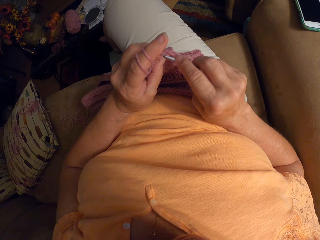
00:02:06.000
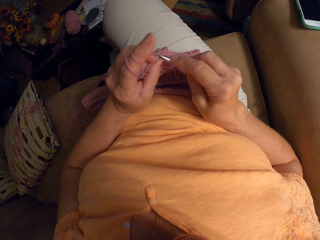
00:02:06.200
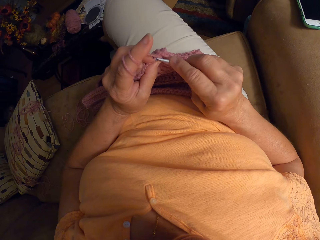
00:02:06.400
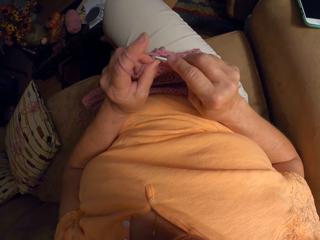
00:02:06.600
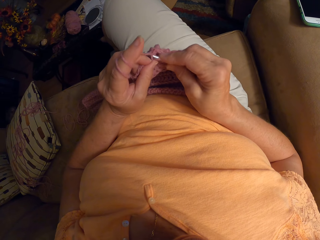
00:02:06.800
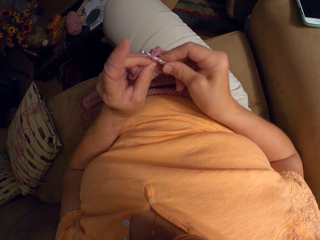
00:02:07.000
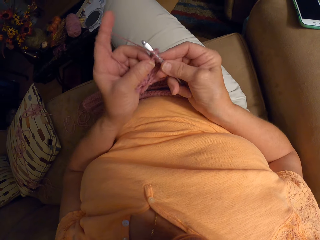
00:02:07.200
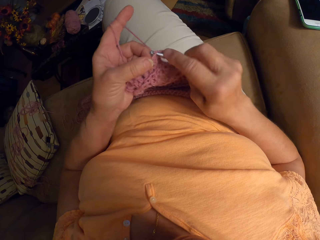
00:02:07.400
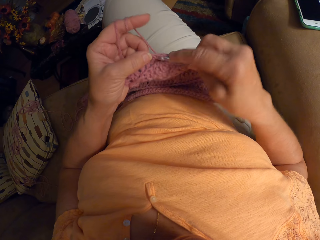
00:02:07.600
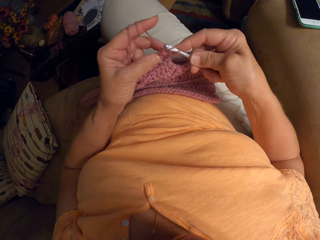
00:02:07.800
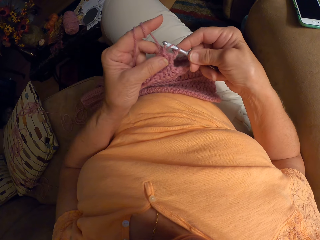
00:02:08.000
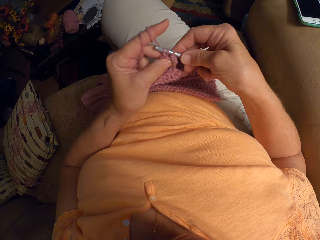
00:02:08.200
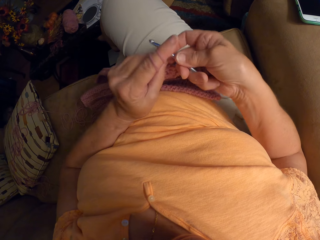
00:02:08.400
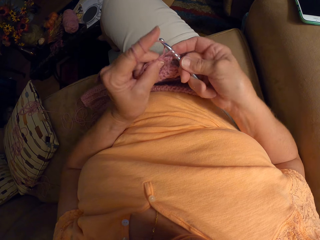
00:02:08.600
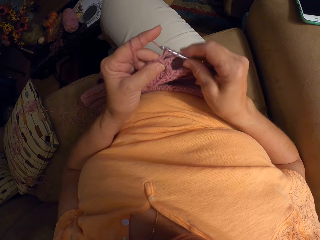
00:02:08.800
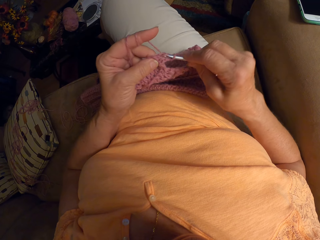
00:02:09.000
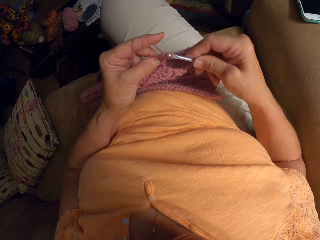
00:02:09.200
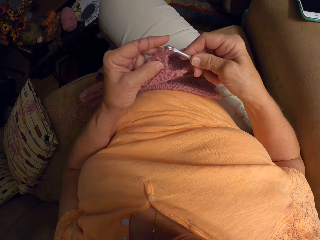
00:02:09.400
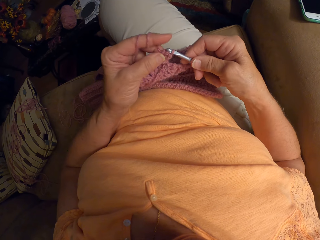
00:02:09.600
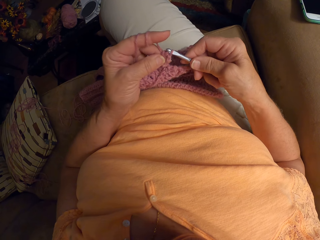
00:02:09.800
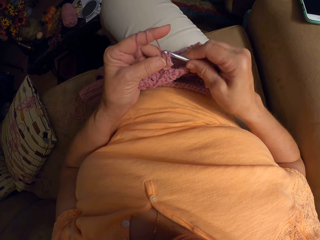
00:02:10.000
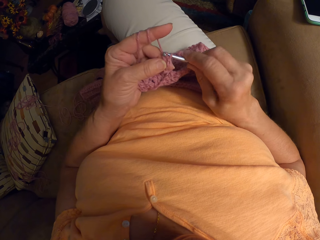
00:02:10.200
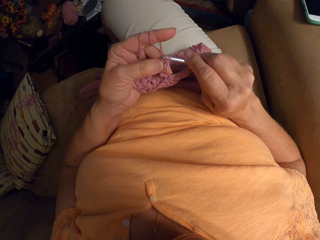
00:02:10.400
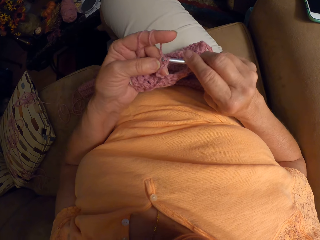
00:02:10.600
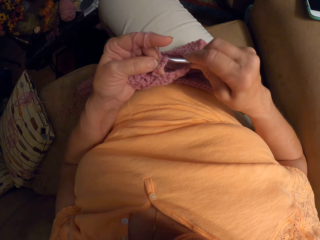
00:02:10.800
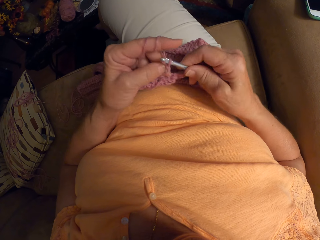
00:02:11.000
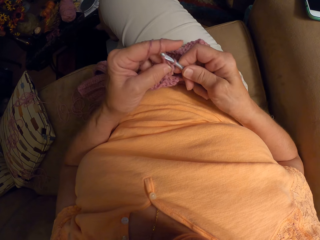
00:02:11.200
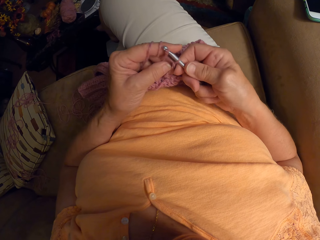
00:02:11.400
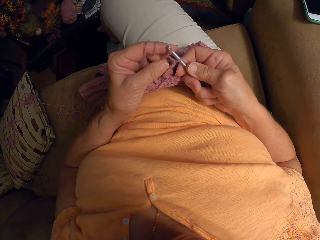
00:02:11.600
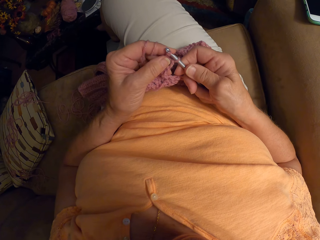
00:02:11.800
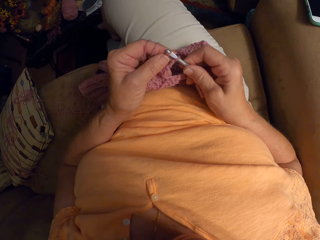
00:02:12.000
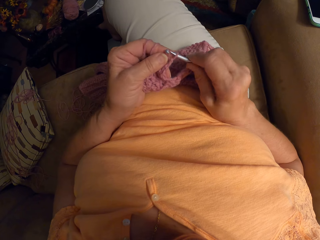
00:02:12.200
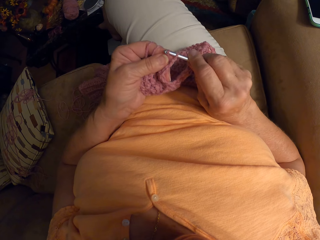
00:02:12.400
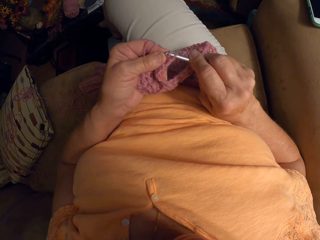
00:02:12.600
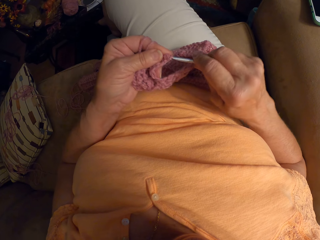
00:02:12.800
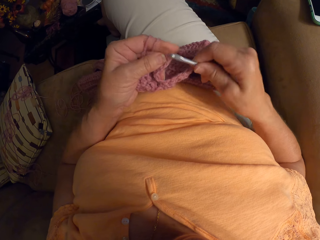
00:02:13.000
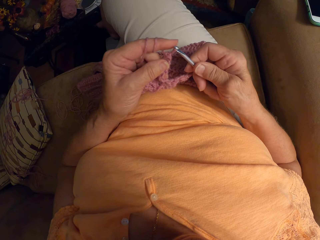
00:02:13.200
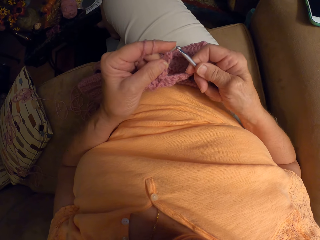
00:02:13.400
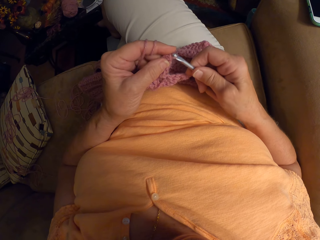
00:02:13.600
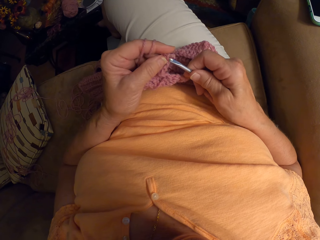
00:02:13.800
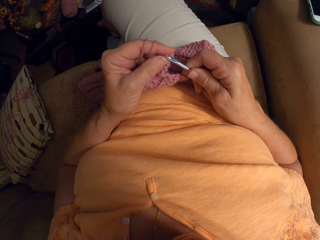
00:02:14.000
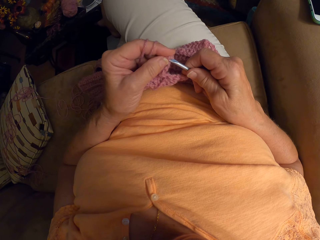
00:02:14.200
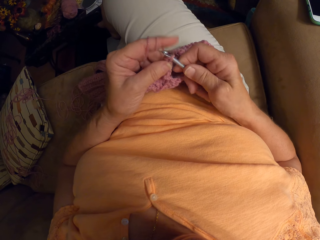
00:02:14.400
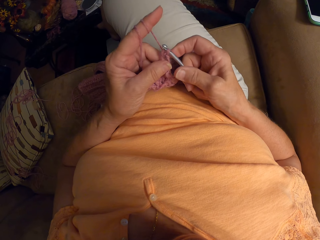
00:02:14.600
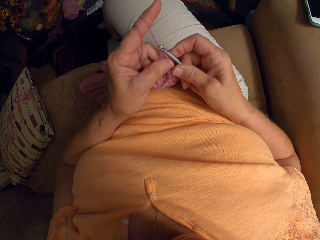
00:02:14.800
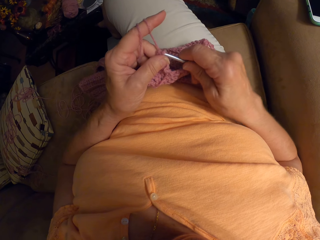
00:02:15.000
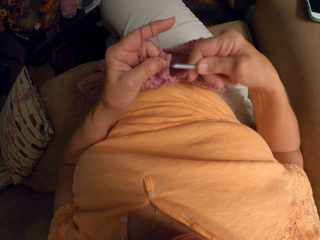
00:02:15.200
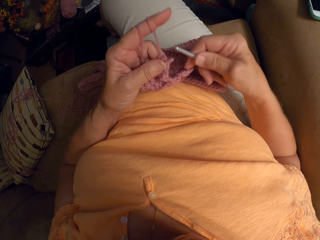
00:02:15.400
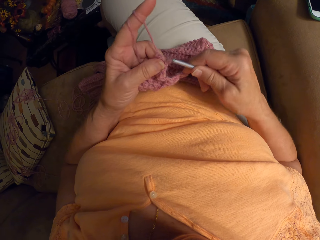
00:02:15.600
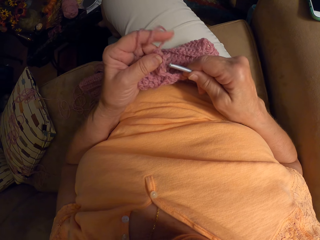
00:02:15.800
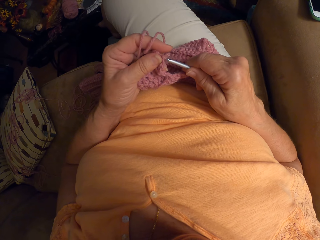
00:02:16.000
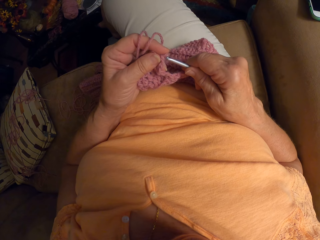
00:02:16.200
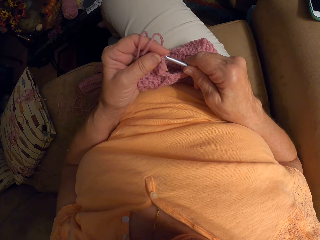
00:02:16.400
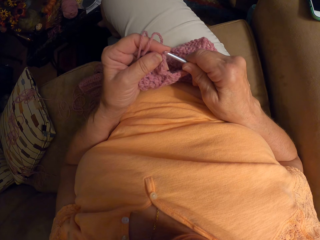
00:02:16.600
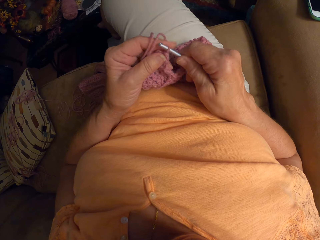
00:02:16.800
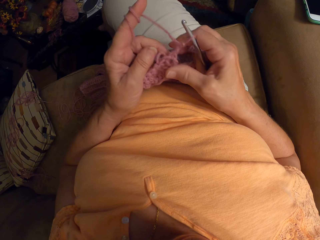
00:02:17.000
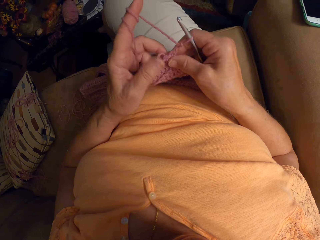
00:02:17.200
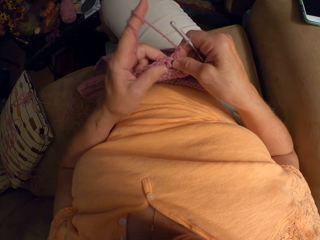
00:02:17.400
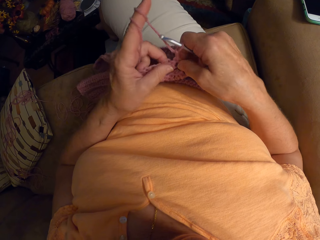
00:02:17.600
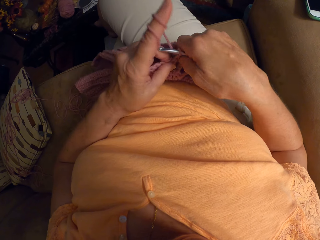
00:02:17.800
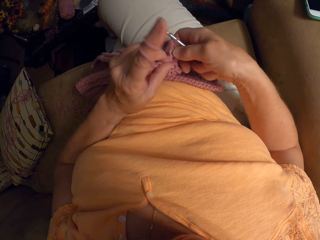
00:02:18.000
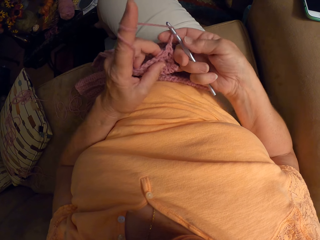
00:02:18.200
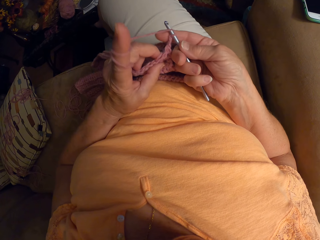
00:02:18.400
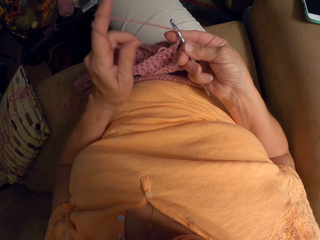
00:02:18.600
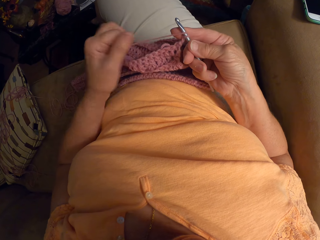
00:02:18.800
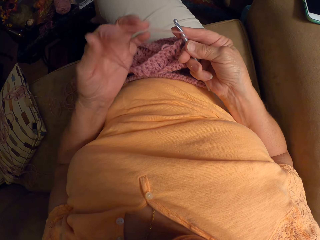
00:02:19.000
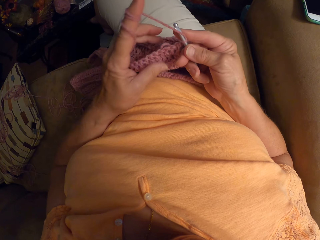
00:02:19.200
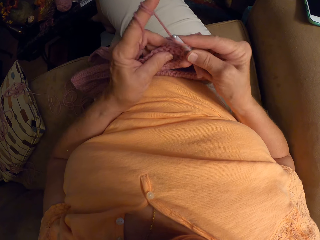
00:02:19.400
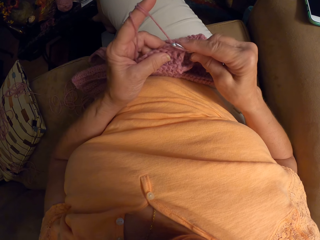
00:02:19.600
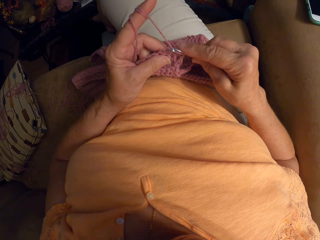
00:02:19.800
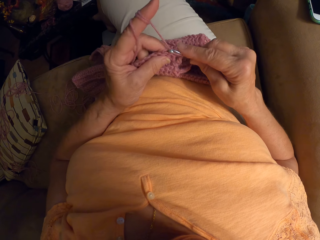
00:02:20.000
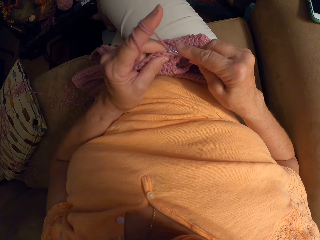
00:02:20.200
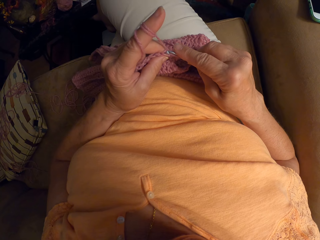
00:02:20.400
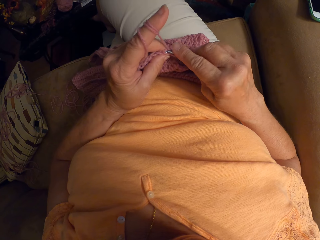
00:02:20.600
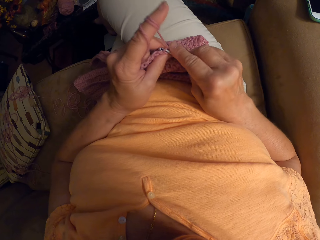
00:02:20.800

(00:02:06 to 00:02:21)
The camera wearer removes the knitting needle from the yarn. She inserts the knitting needle in the yarn. She holds the knitted yarn with her hands. She lets go of the knitted yarn. She lets go of it again. She rolls the yarn on her finger. She holds the yarn with her fingers.

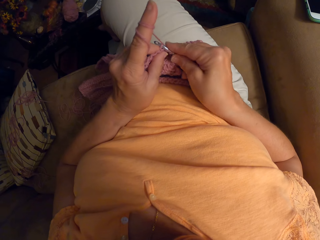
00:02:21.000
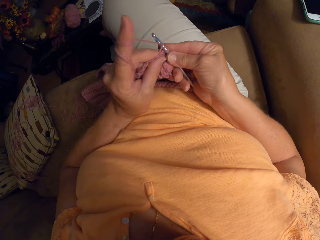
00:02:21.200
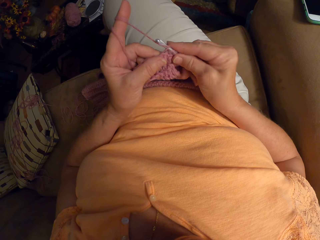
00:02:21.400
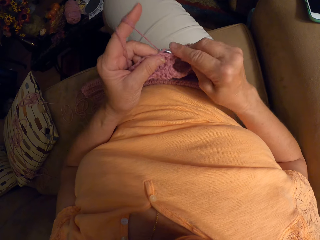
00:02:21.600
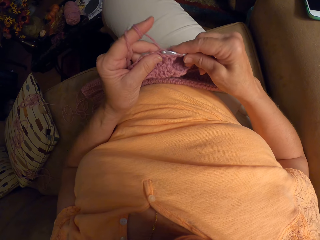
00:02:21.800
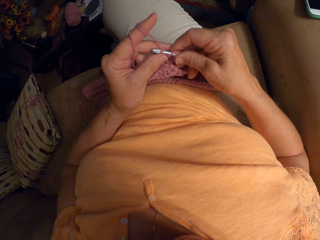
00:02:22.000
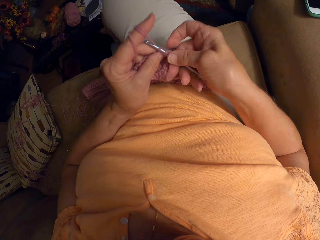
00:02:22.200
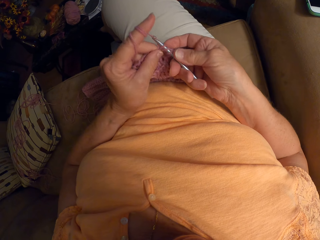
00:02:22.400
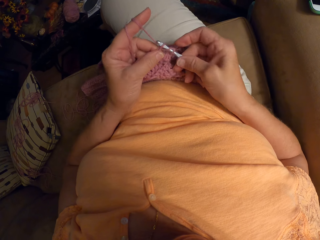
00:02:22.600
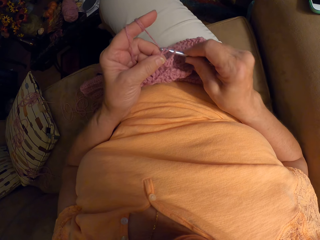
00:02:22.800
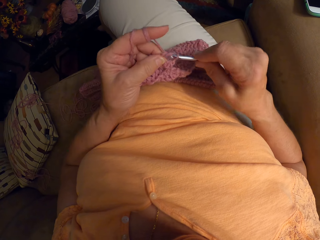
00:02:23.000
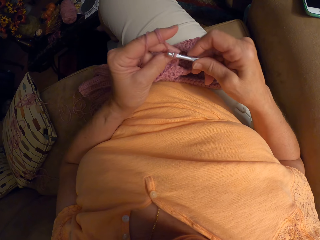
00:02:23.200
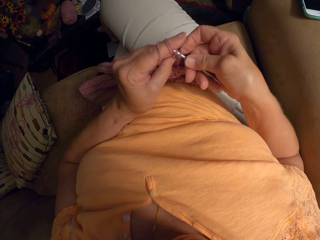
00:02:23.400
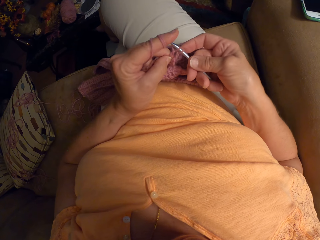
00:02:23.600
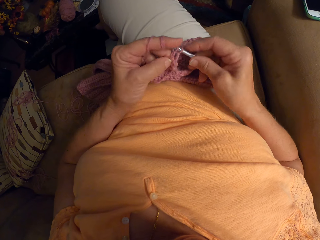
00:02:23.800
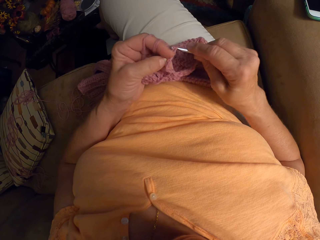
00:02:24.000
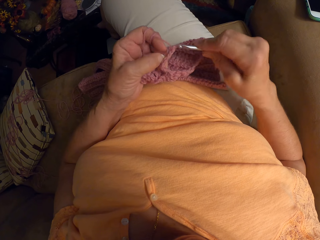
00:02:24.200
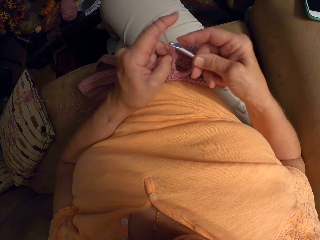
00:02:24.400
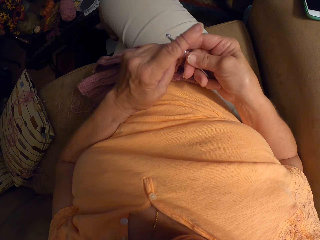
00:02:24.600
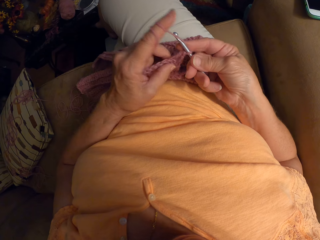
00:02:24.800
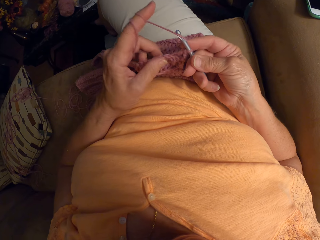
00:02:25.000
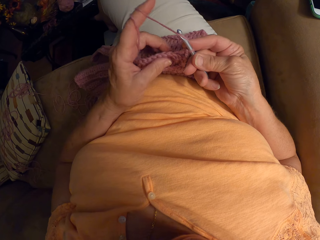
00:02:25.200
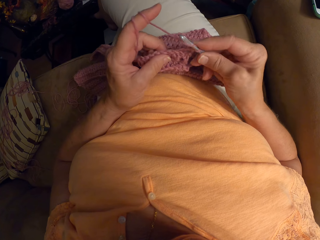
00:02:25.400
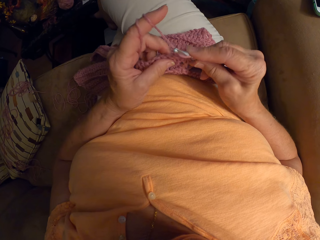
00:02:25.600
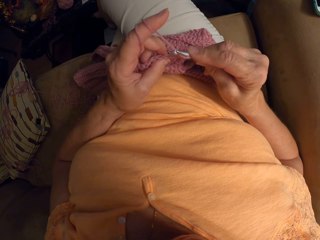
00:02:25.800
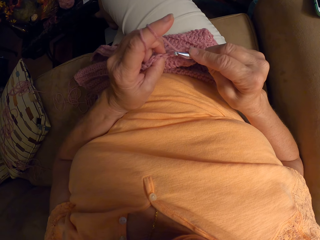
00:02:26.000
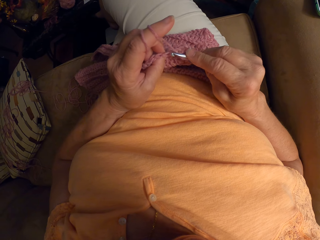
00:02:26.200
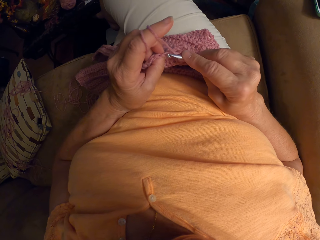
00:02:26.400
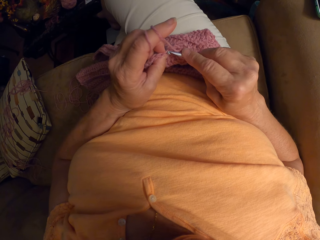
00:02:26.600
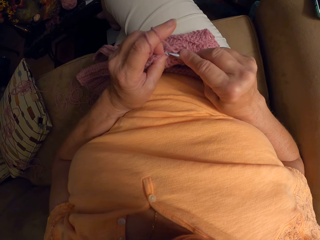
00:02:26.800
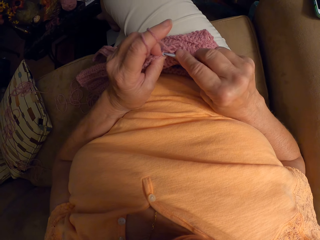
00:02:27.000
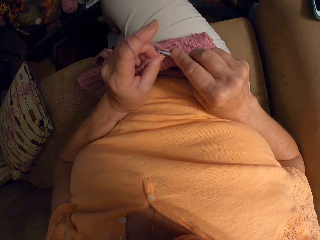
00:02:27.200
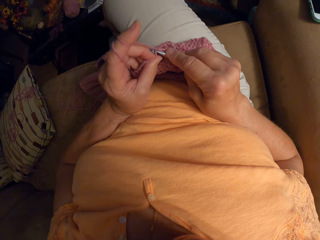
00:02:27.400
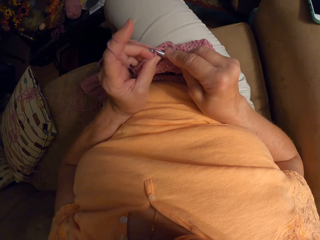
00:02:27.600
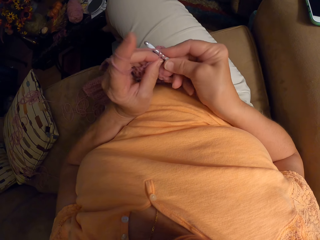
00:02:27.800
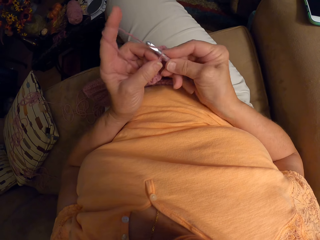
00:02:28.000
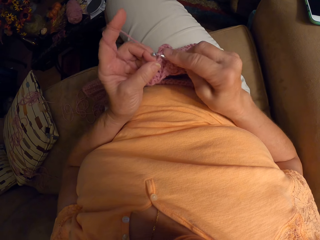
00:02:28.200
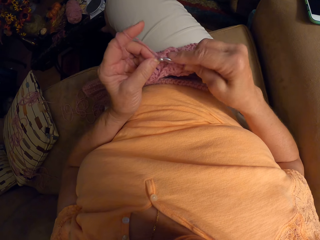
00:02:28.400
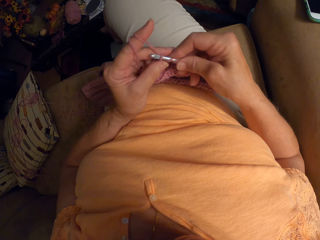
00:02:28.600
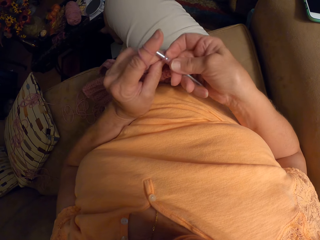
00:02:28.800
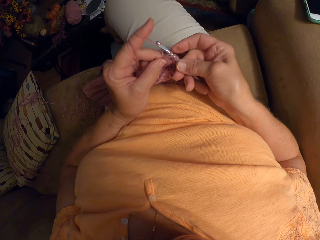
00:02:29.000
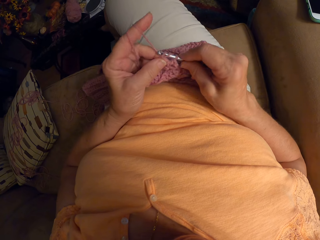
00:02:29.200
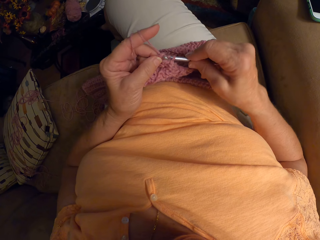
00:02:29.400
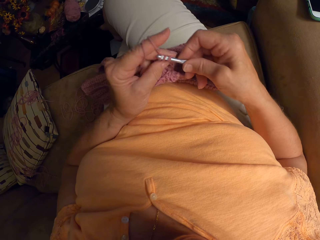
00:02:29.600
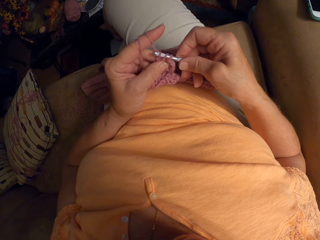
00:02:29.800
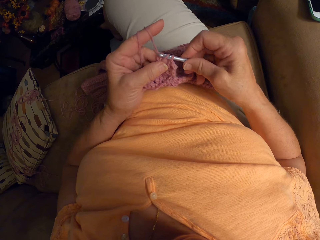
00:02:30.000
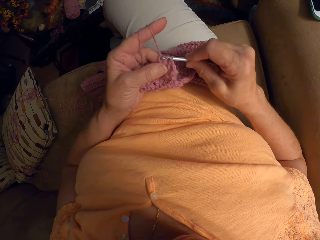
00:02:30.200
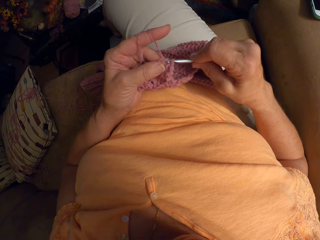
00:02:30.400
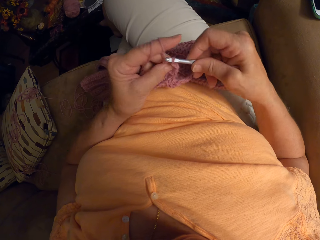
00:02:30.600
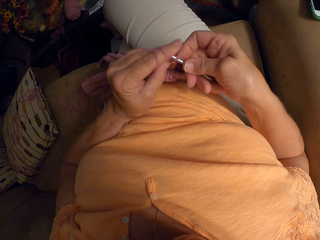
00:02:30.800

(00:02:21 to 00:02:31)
The camera wearer knits the yarn with a knitting needle.
